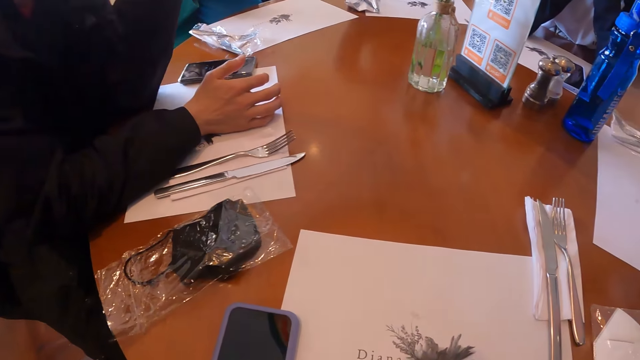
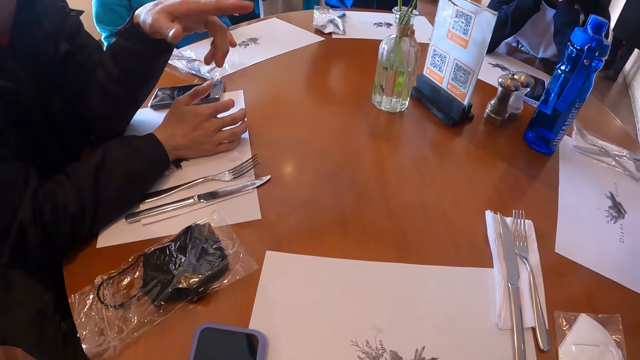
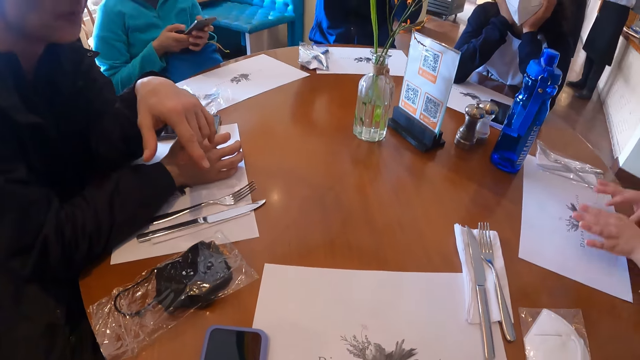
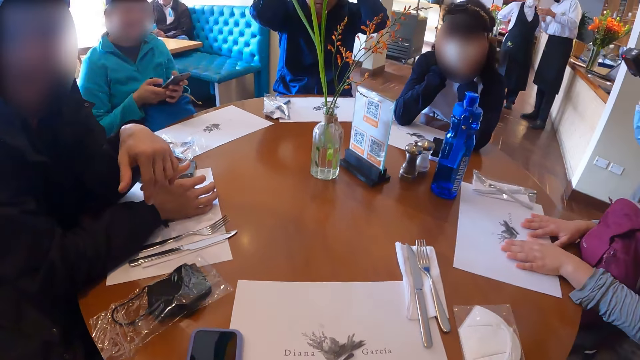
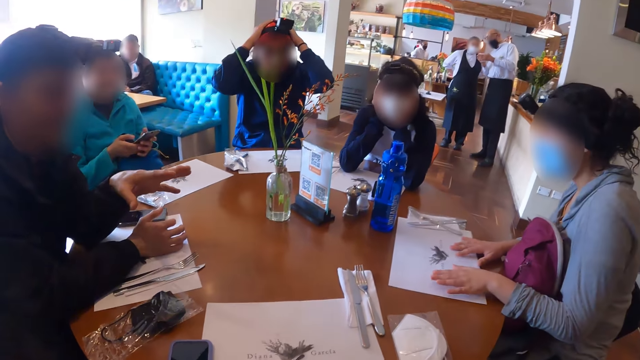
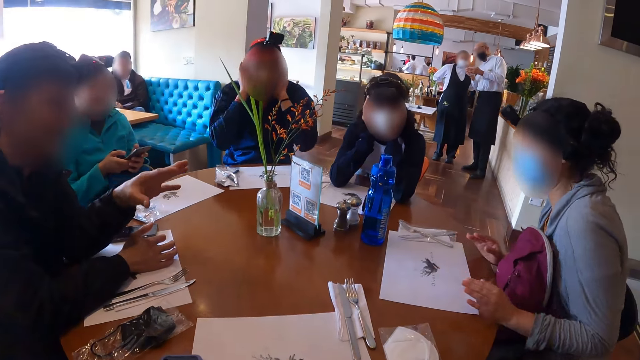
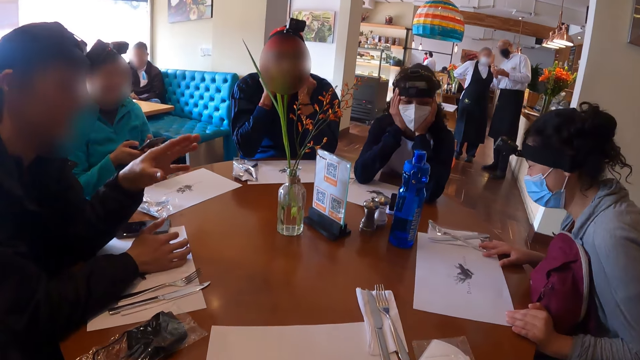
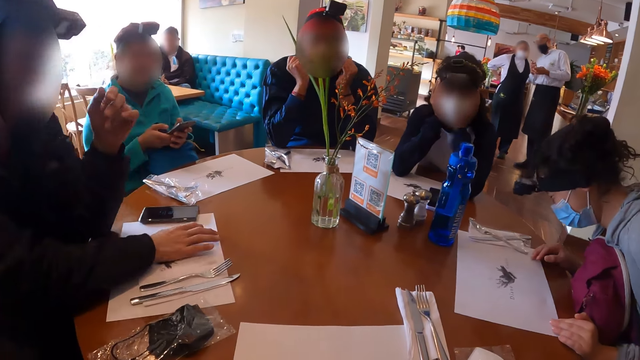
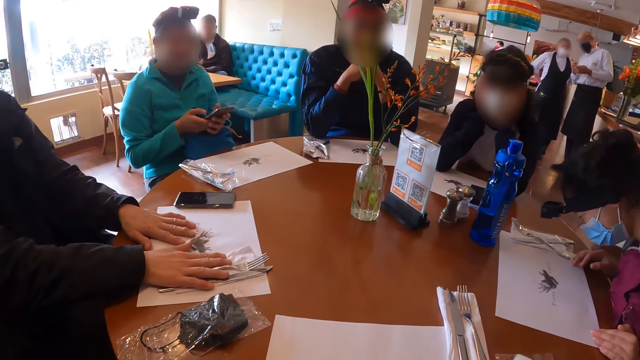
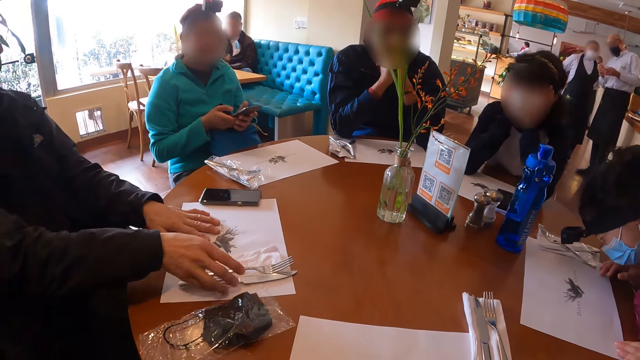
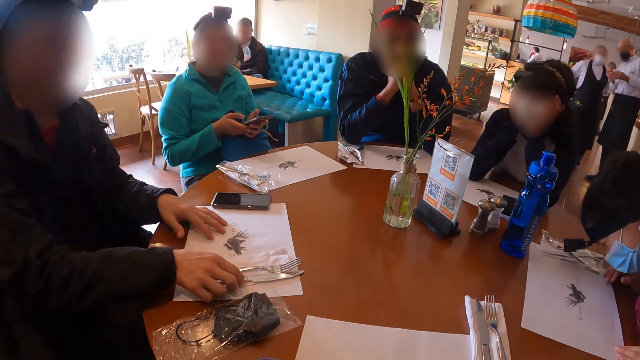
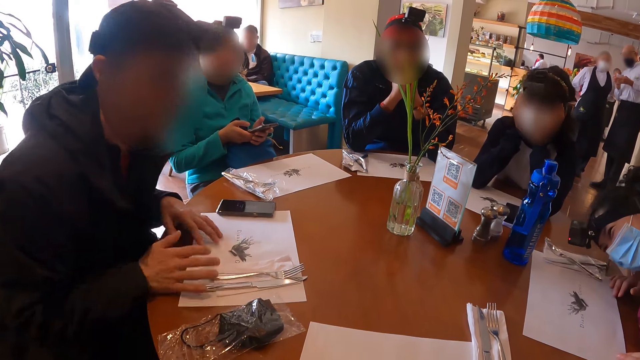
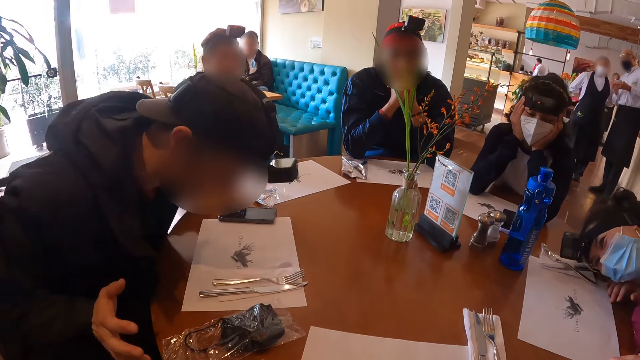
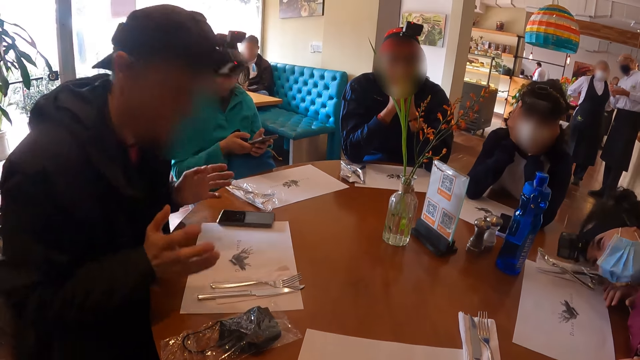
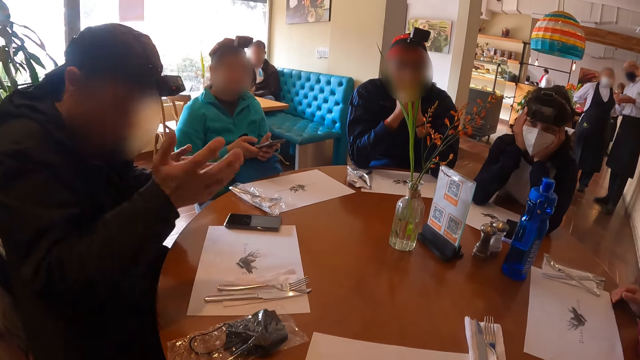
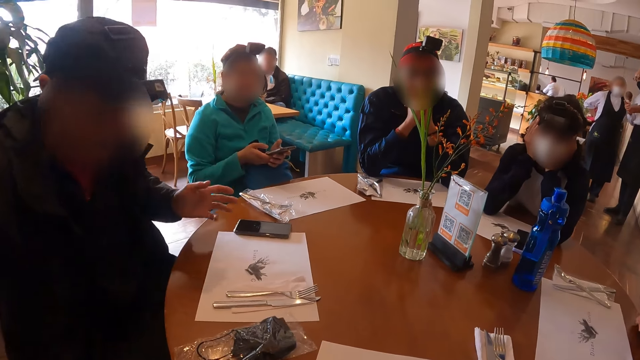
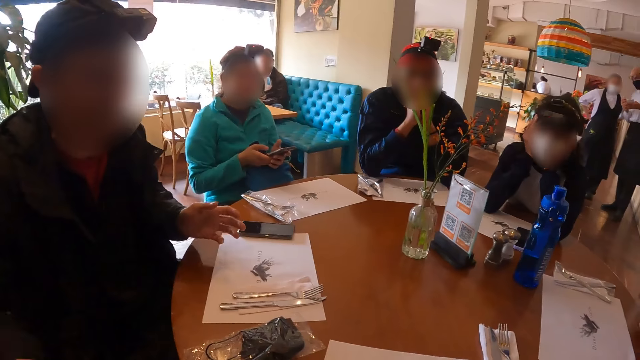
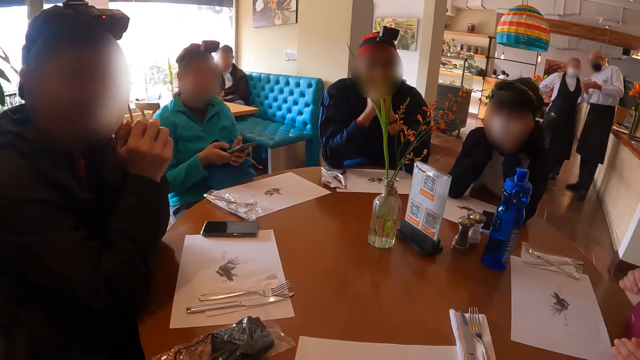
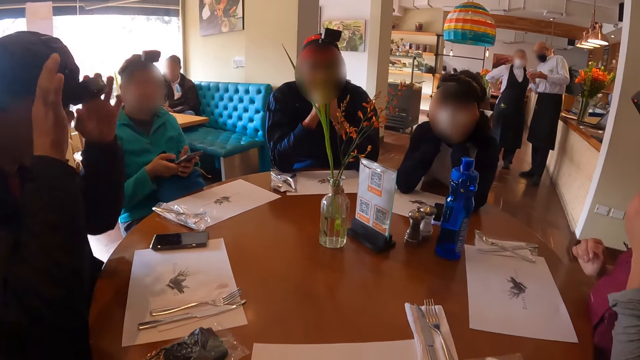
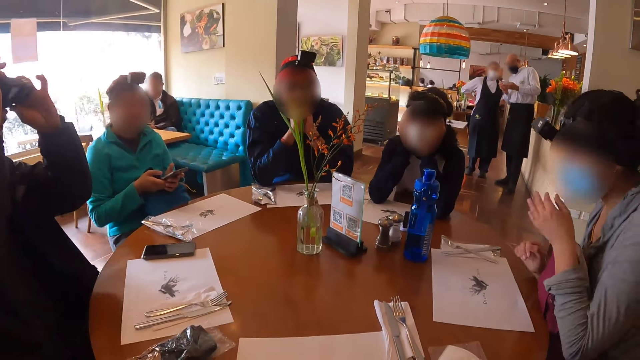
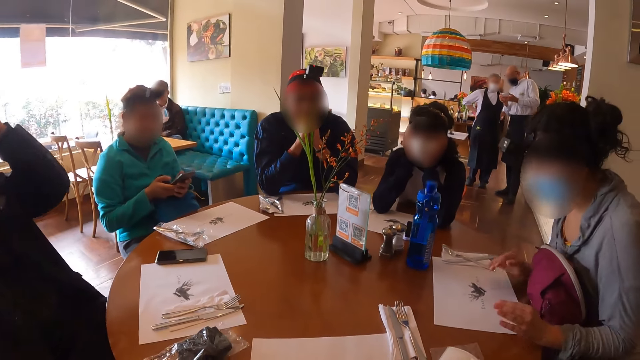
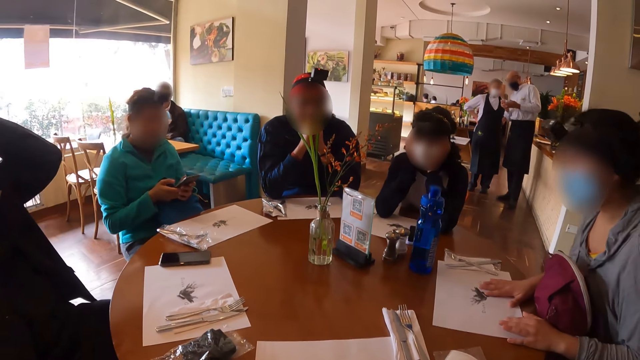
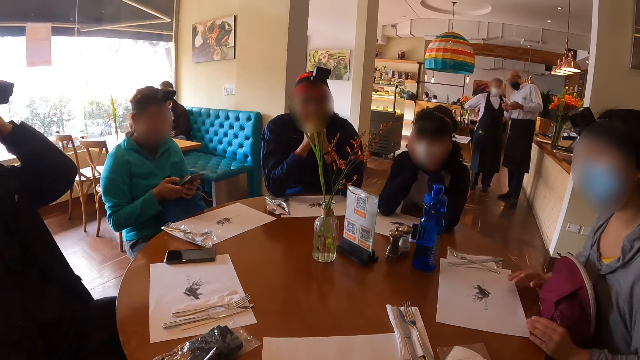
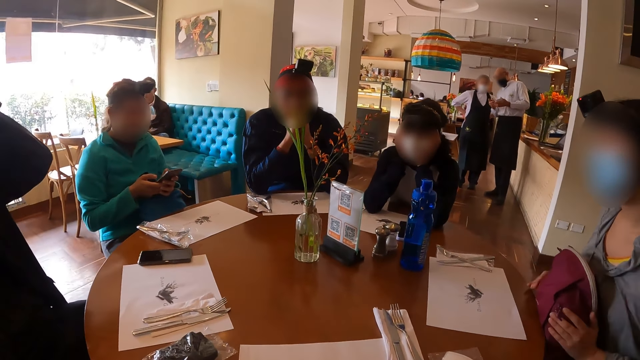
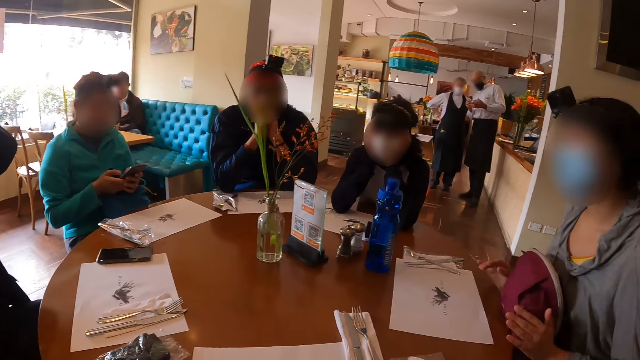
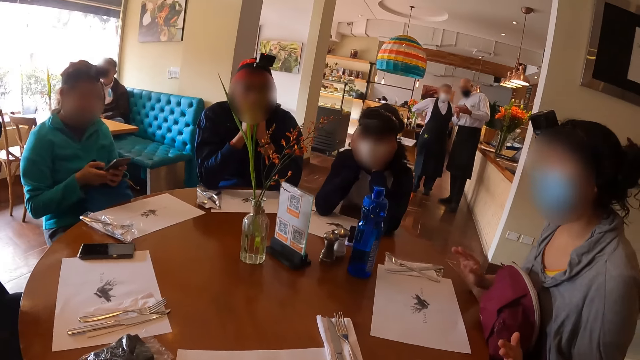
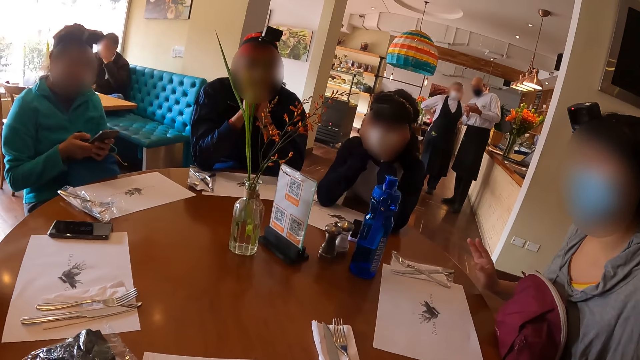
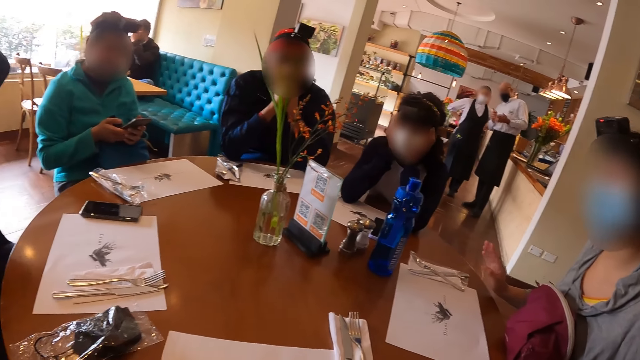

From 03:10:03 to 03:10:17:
The woman adjusts the napkin on the table with both hands. A man adjusts a fork and a knife on the napkin on a table mat on the table with his right hand. The man pushes the cutlery on the table. The man adjusts his camera on his head with both hands. The woman adjusts her mask on her face with her left hand. She adjusts the table mat on the table with both hands. She adjusts a bag on her legs with both hands.

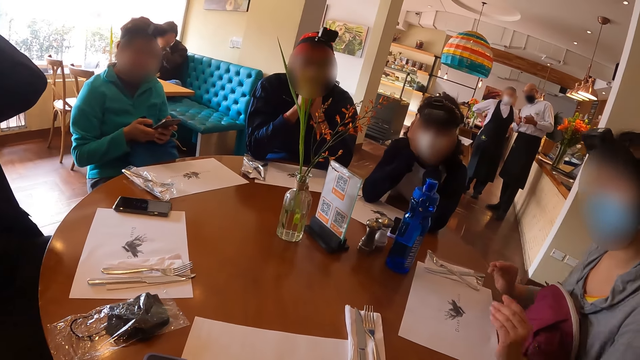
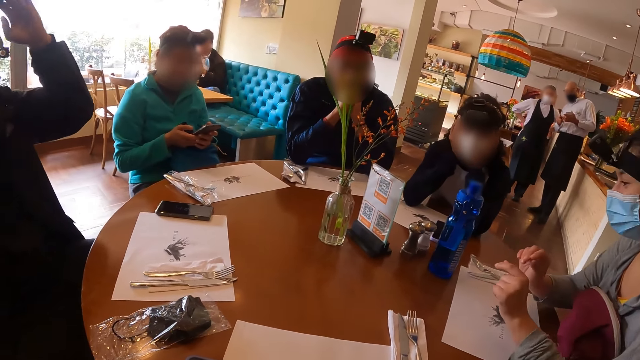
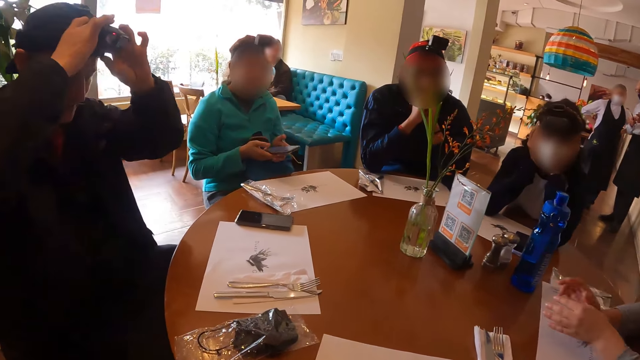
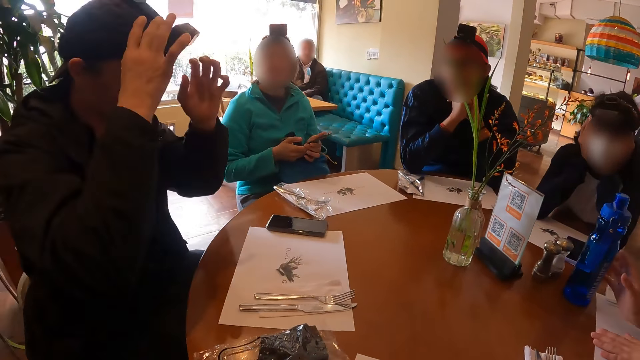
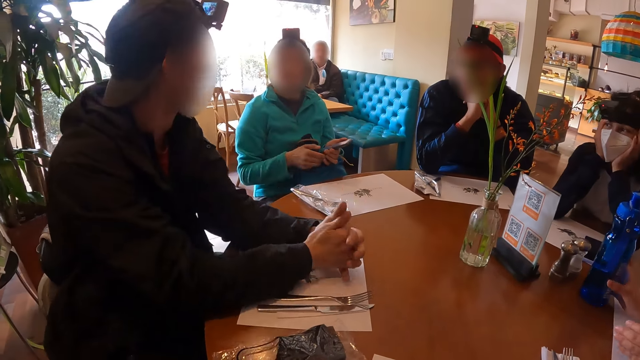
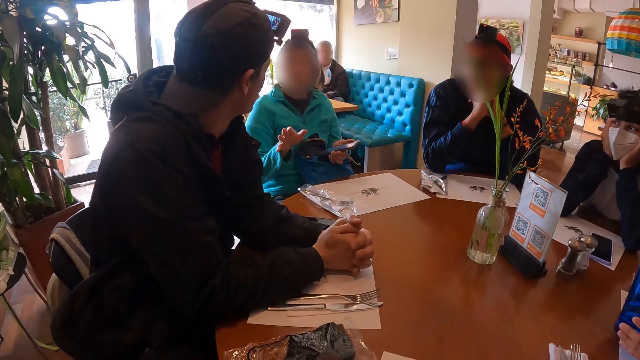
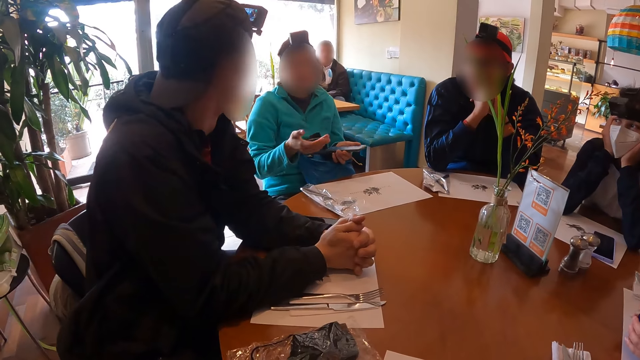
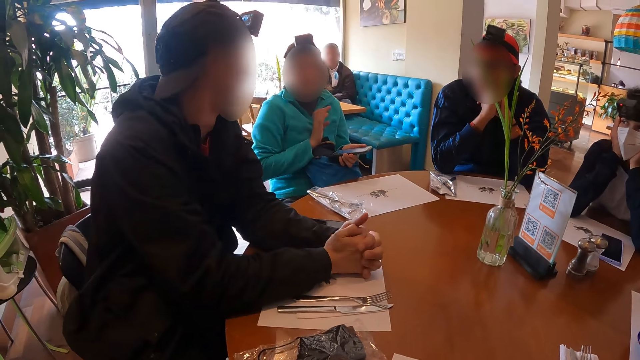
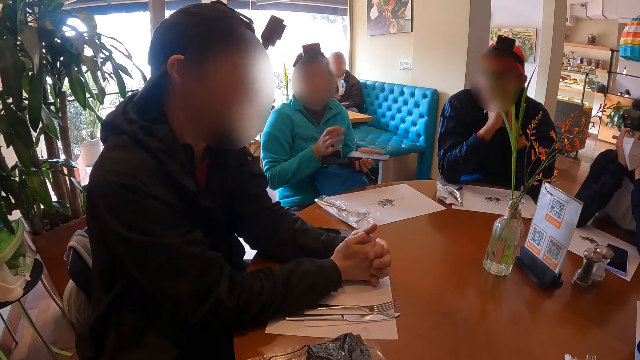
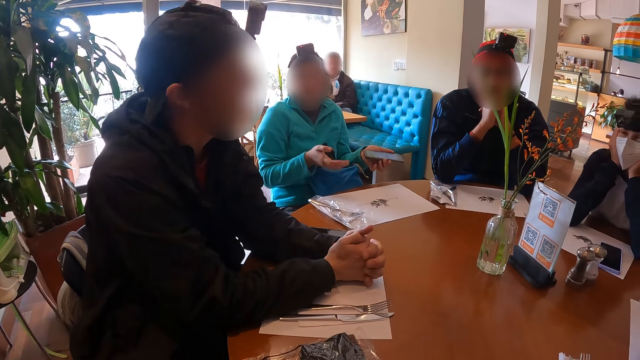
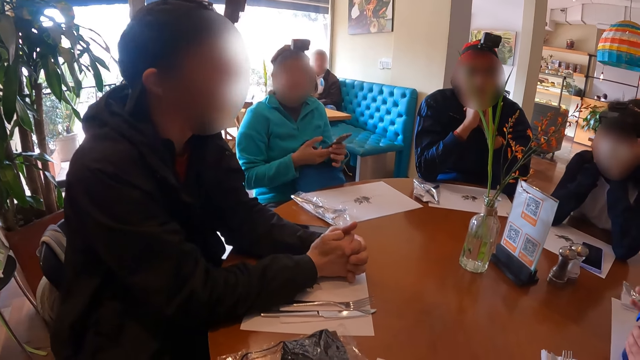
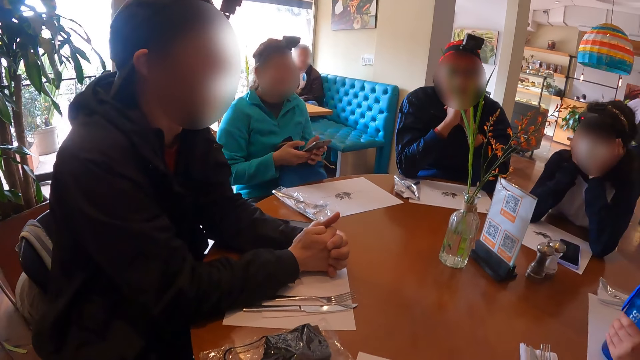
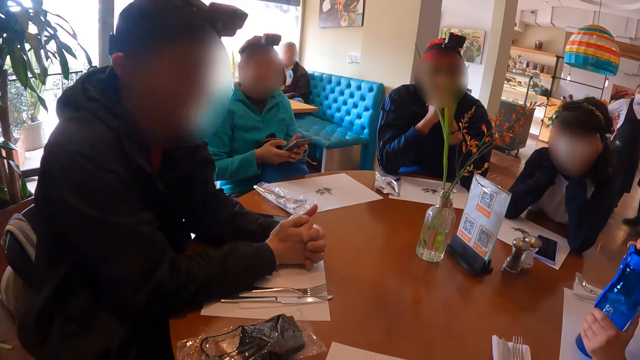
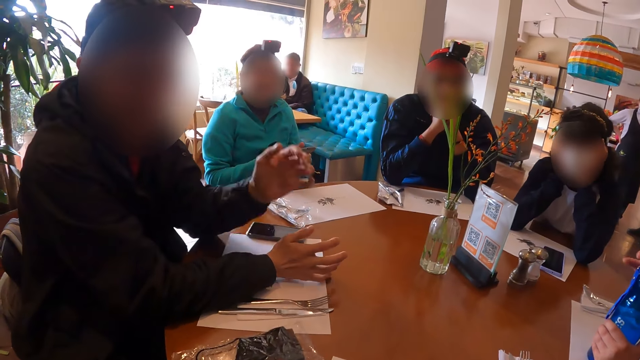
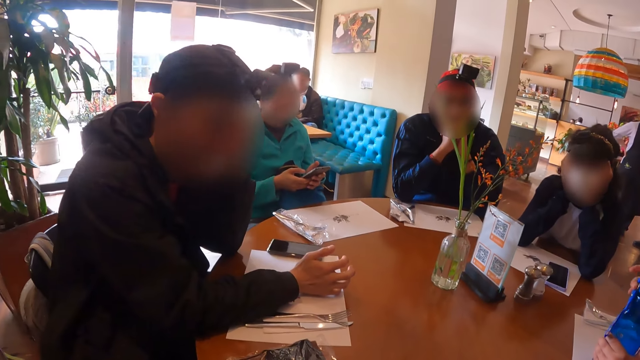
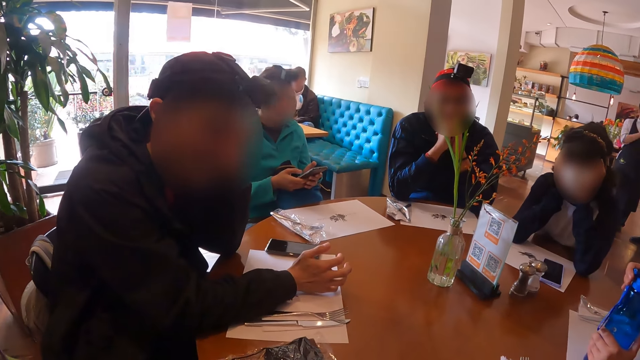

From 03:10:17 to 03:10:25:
The woman moves the bottle of water on the table with her right hand. A man holds the phone with his left hand. Another man pulls the water bottle. The first man operates the phone with both hands. The woman holds the bottle with both hands on the table. Another man adjusts his cap on his head with his left hand.
